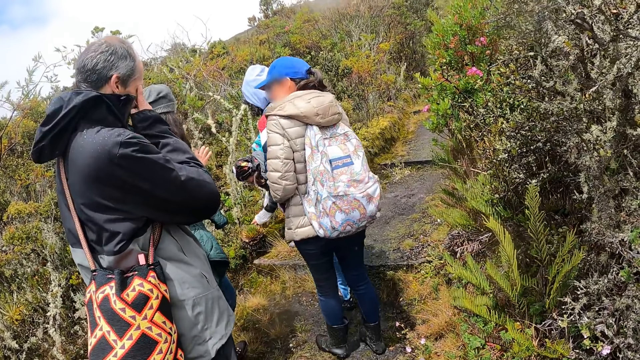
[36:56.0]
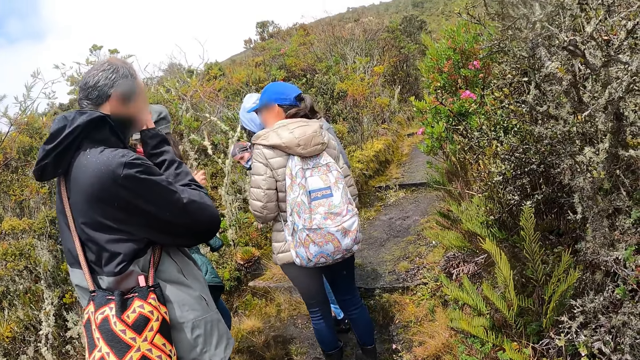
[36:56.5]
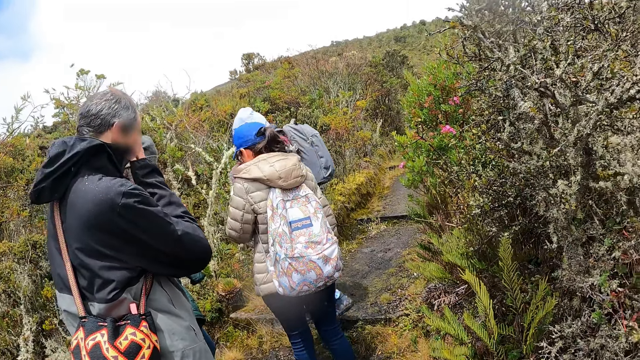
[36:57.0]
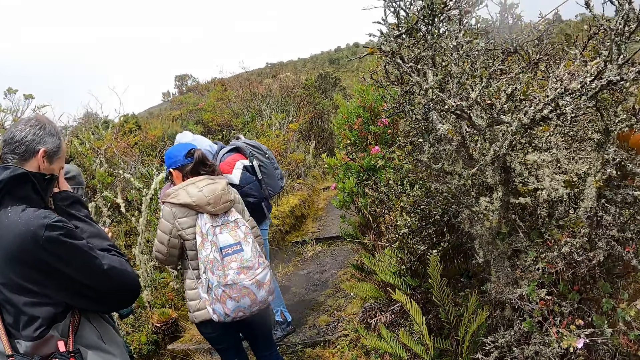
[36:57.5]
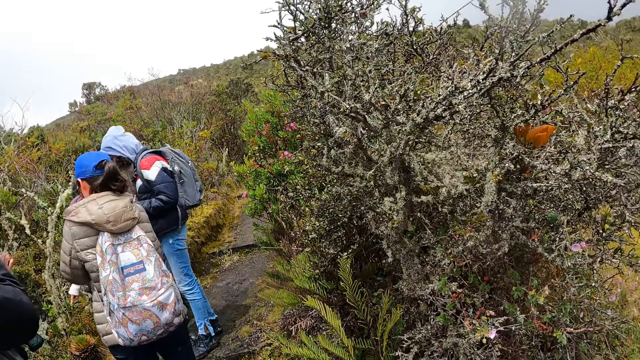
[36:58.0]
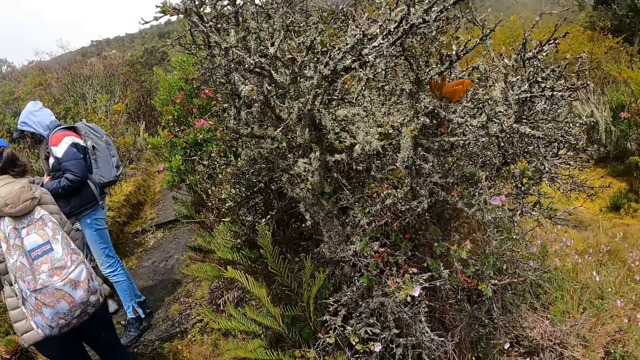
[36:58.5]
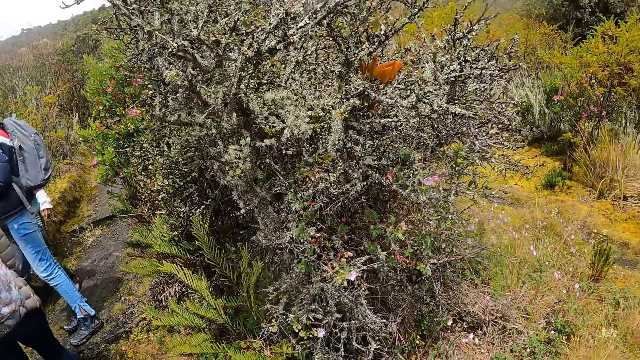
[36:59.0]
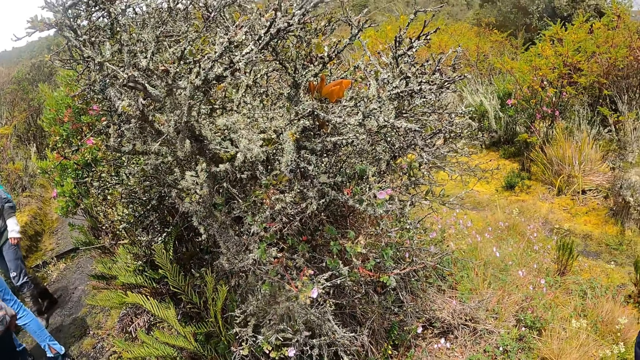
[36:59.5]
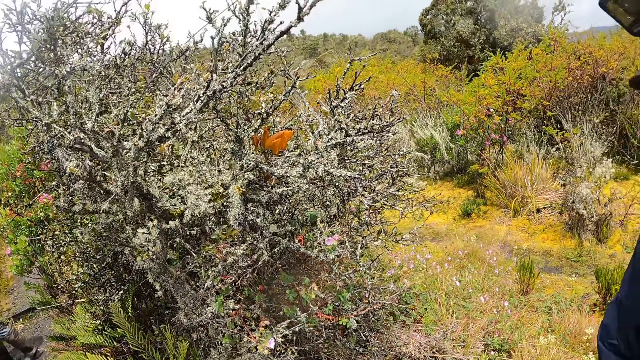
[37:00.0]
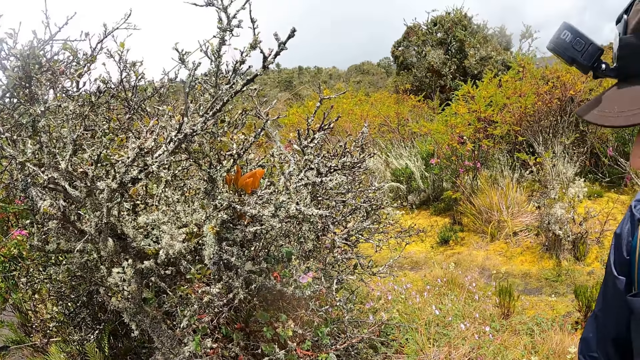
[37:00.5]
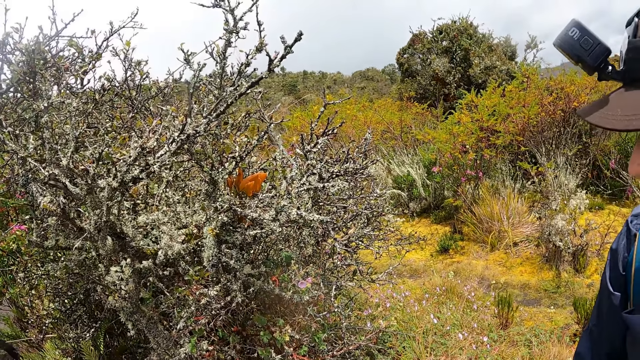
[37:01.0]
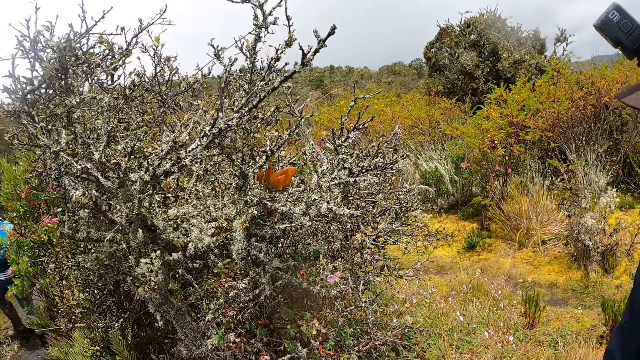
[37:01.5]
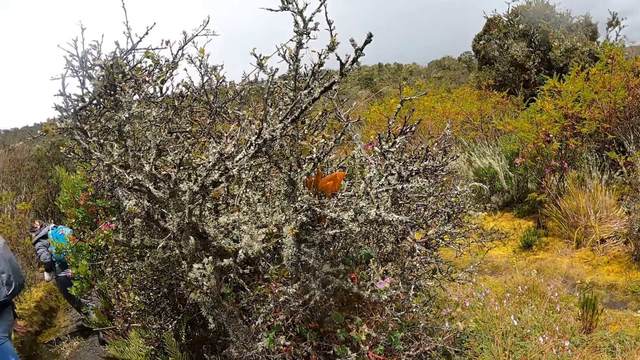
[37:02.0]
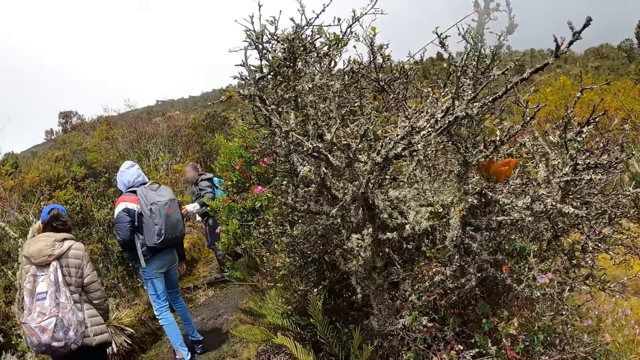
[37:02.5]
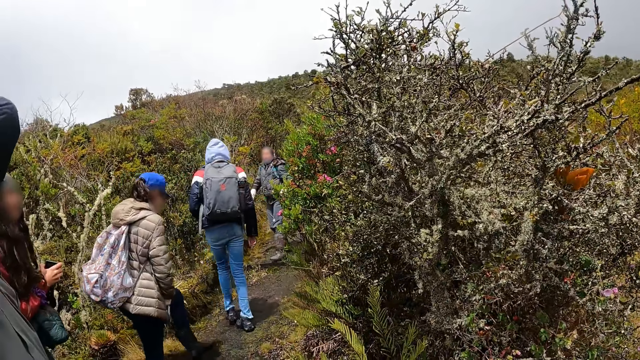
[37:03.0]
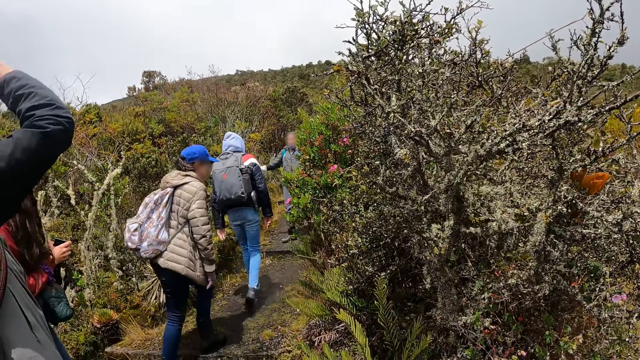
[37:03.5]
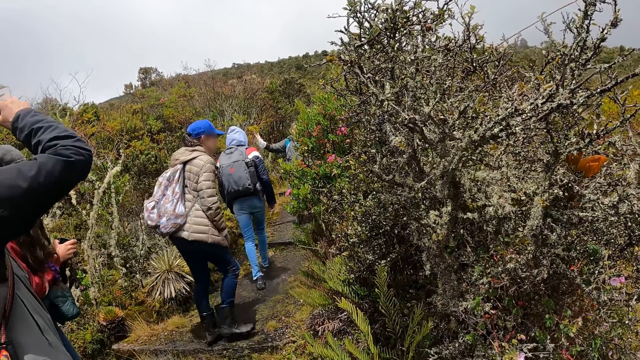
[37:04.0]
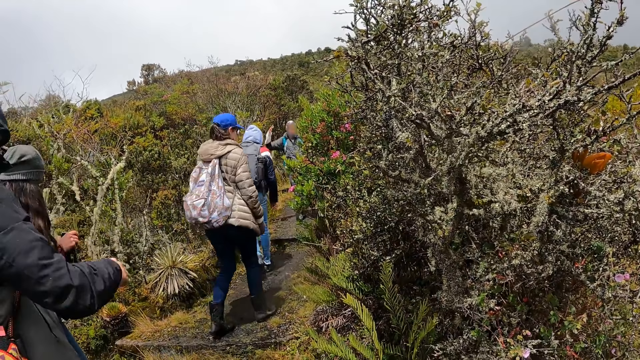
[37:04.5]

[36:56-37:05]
A man converses with the camera wearer. The camera wearer looks at a woman and another woman. They look at the bushes.

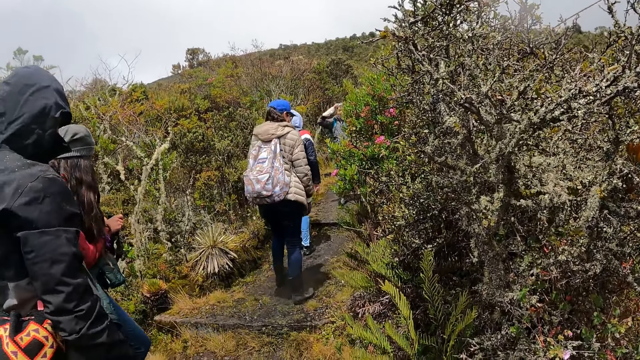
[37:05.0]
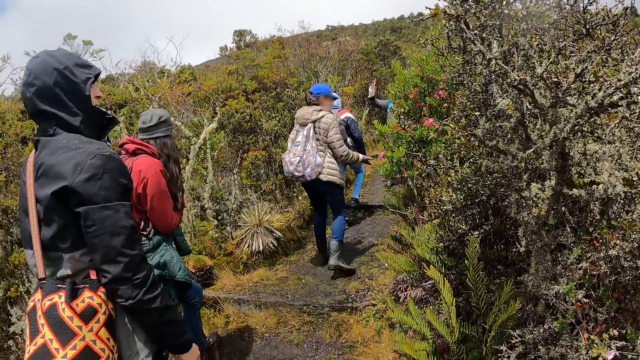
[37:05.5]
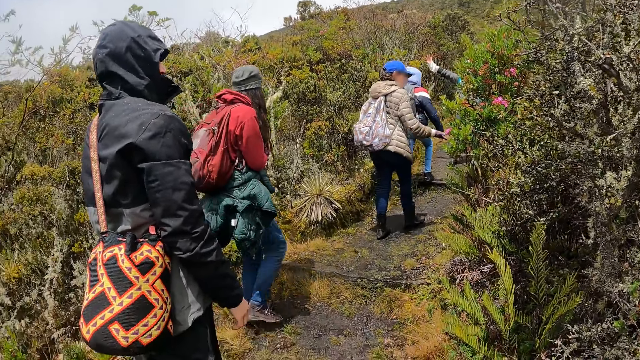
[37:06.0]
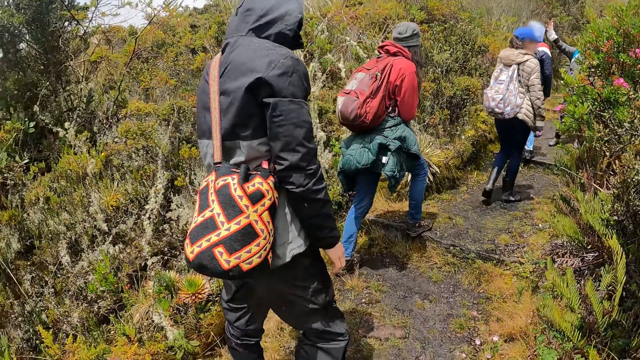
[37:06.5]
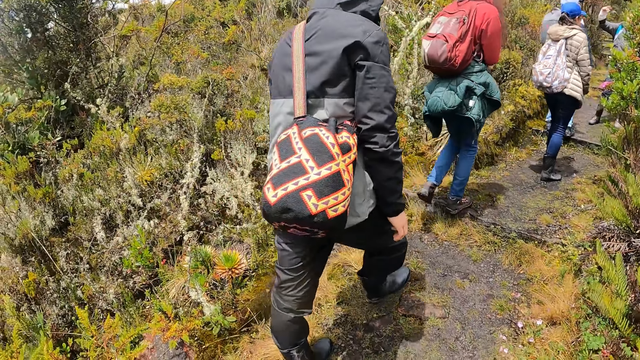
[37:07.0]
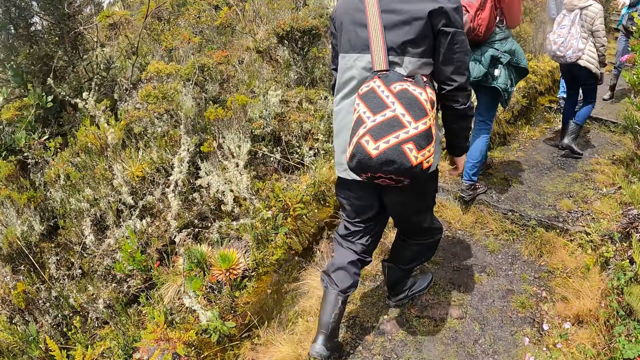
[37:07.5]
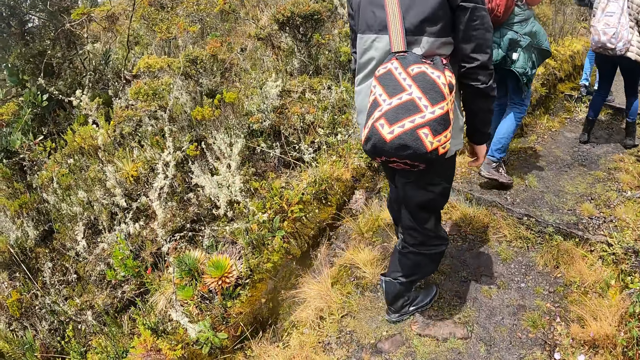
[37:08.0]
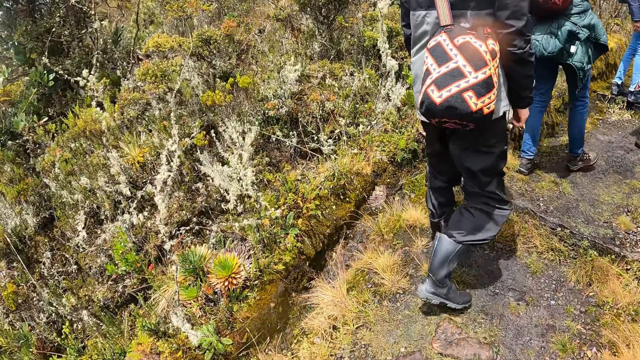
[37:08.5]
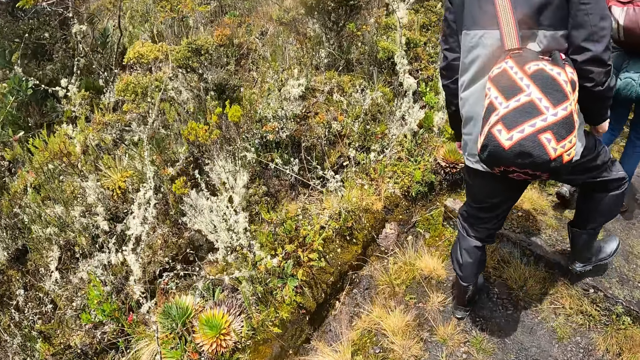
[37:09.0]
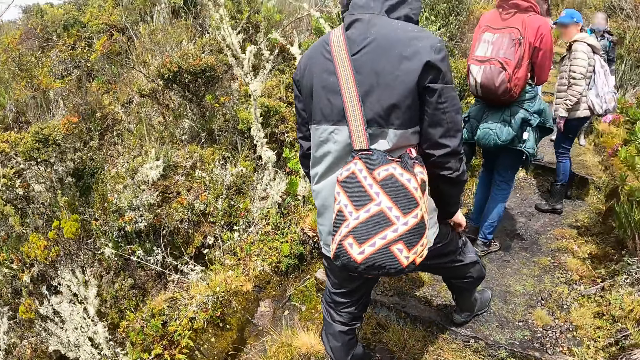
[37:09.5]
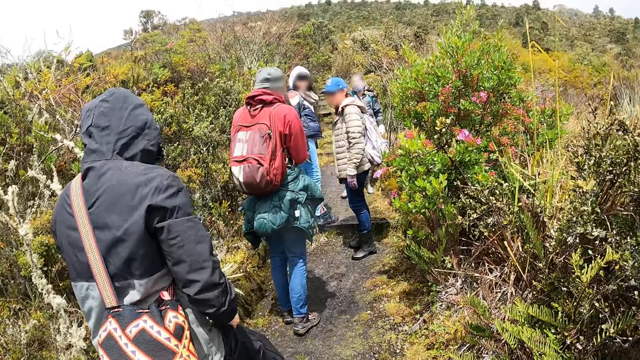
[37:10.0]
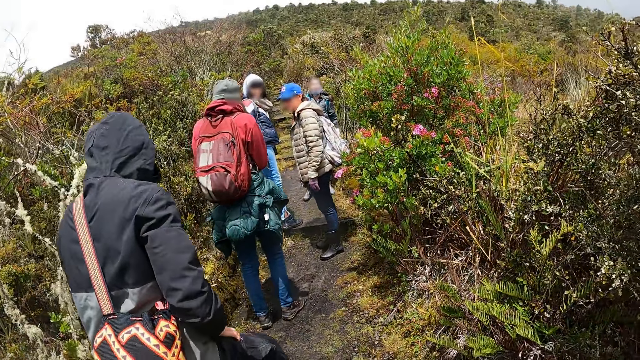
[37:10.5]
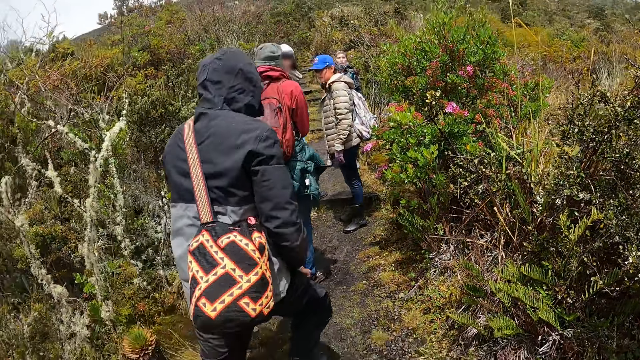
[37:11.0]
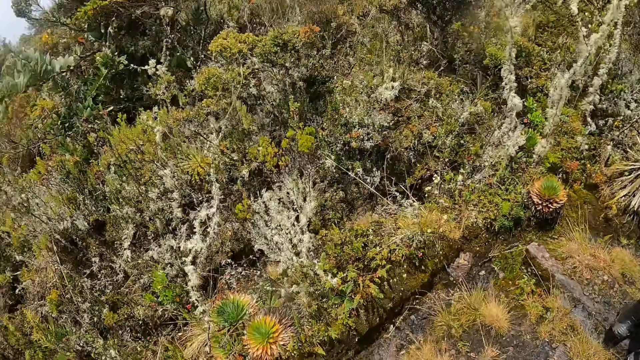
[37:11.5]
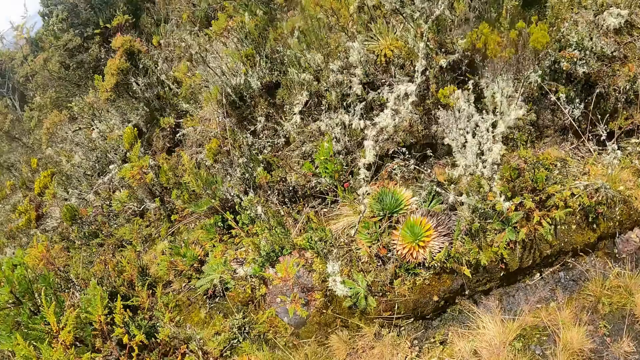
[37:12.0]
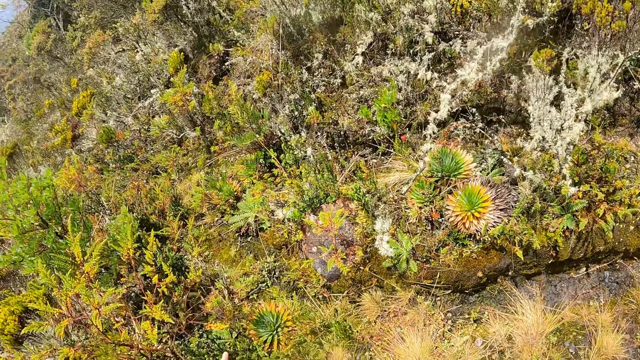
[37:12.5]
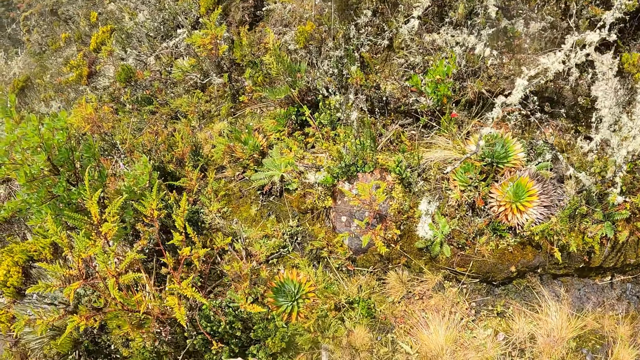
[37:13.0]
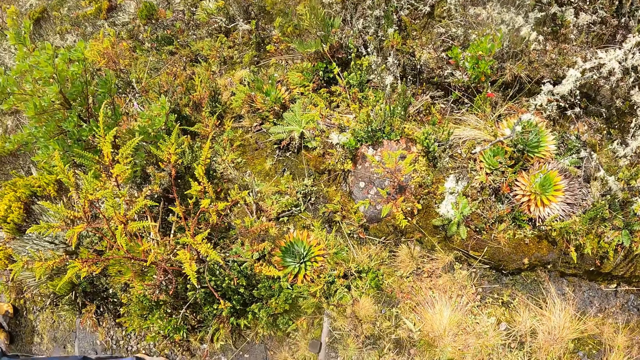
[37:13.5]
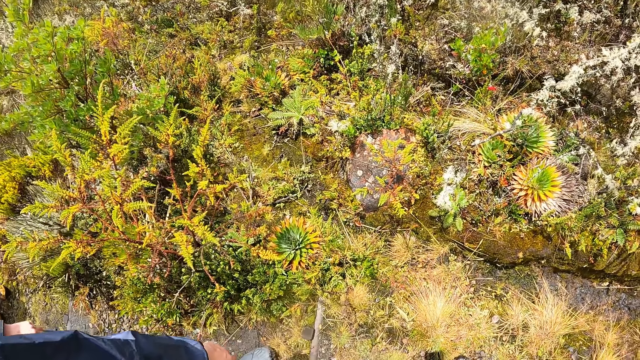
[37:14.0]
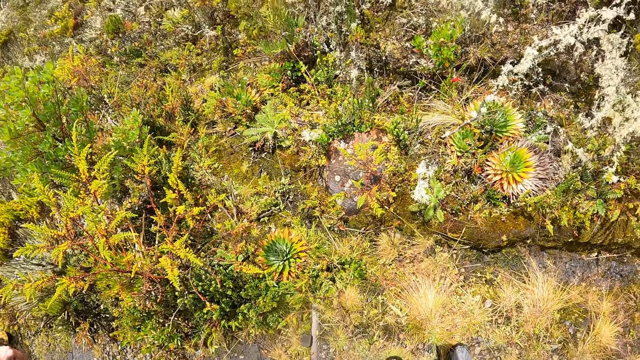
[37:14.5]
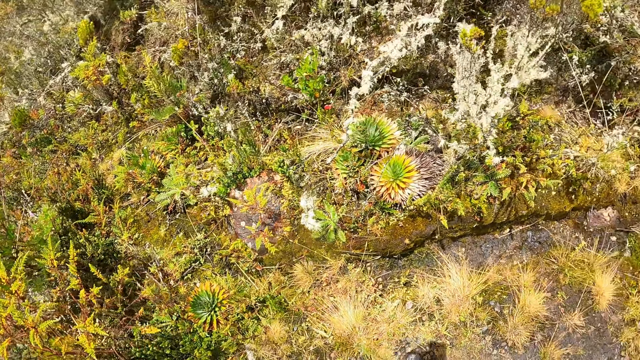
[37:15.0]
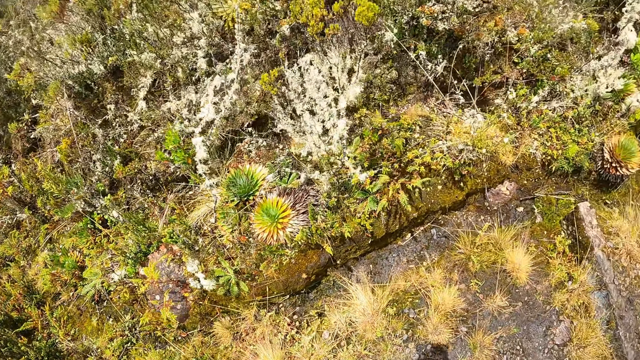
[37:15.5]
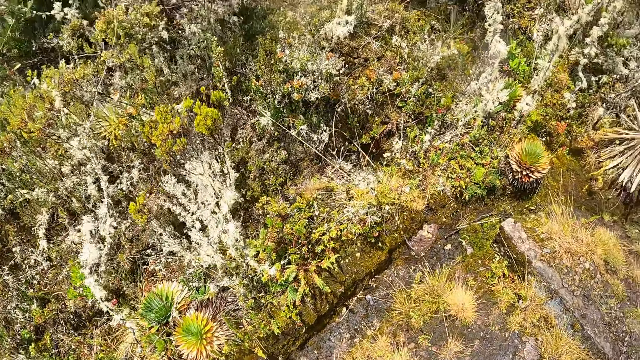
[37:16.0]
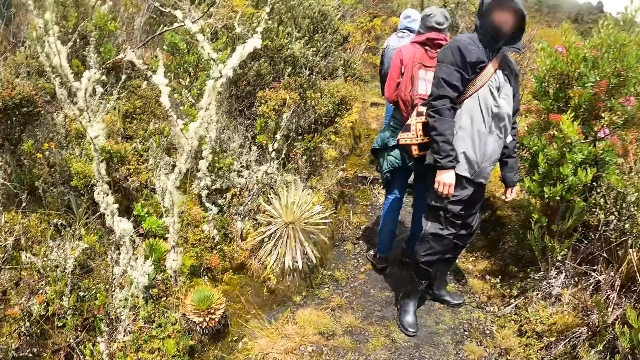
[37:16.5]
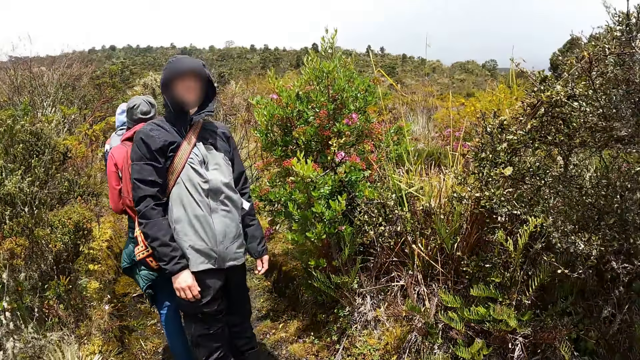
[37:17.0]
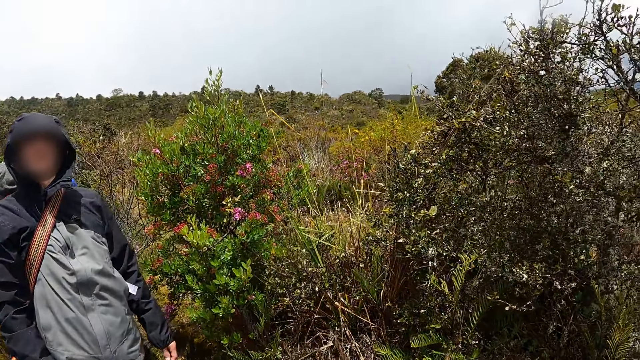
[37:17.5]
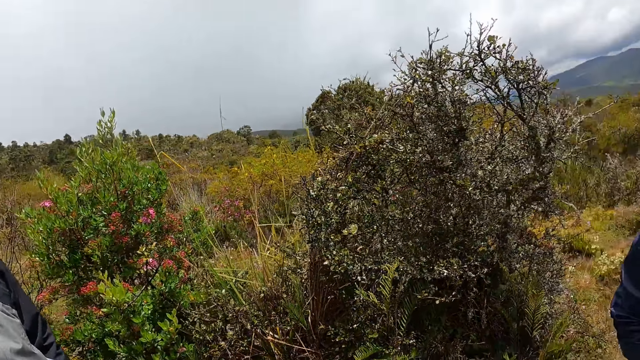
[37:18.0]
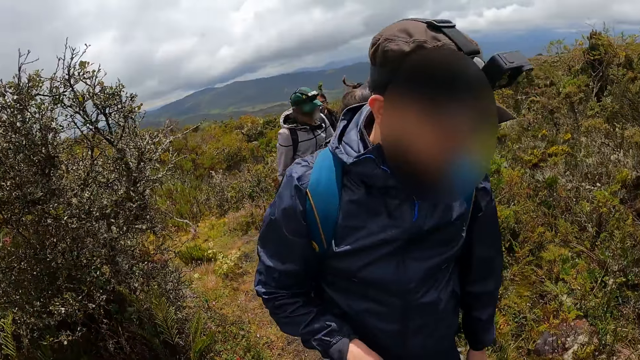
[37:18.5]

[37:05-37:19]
A man converses with the camera wearer. The man walks uphill. The camera wearer converses with a woman and another woman. They look at the bushes. The man converses with the camera wearer.
